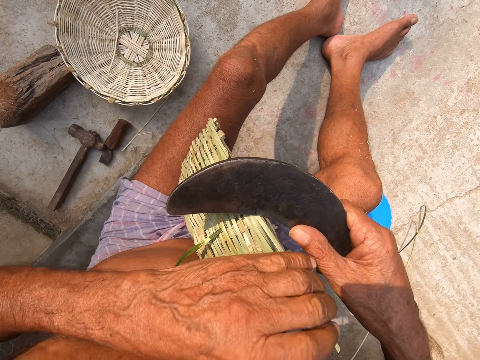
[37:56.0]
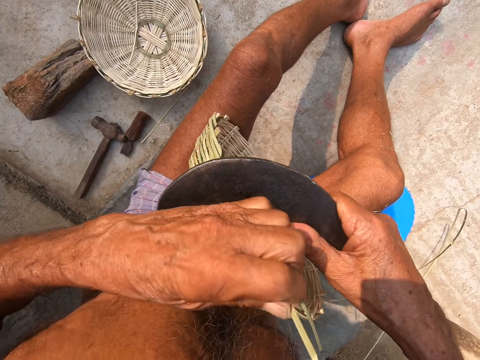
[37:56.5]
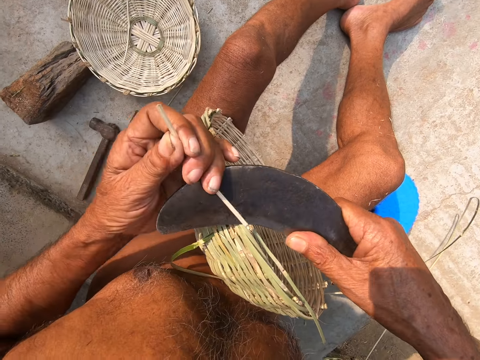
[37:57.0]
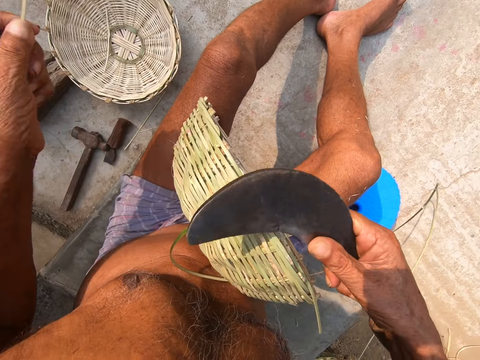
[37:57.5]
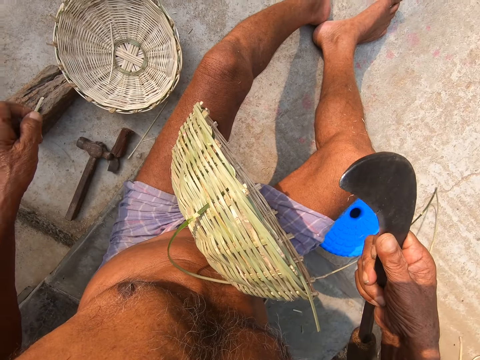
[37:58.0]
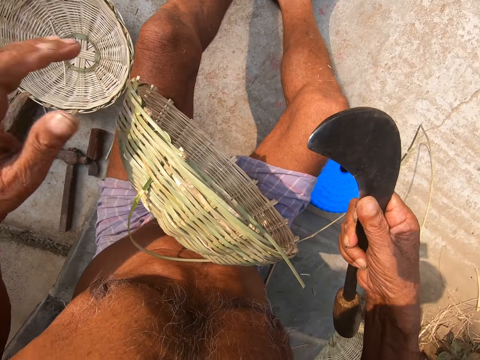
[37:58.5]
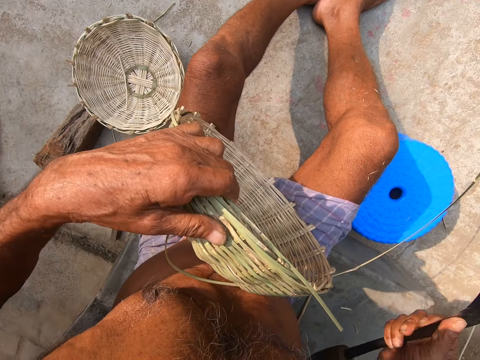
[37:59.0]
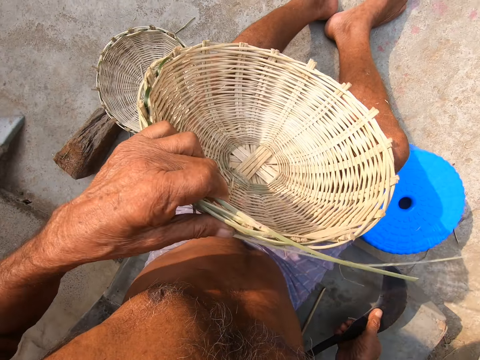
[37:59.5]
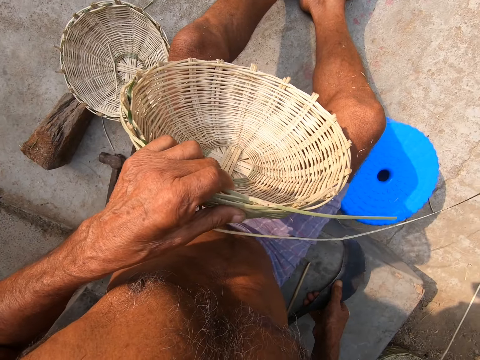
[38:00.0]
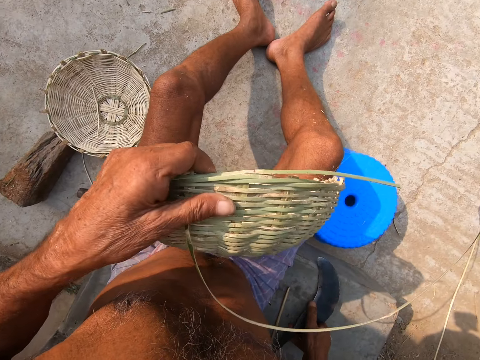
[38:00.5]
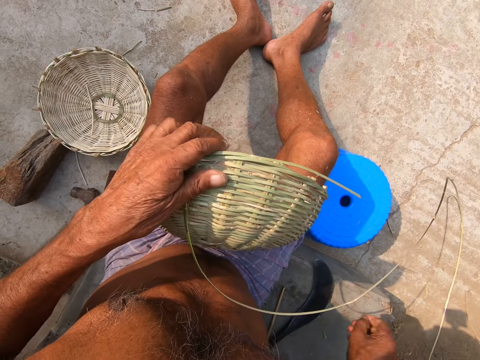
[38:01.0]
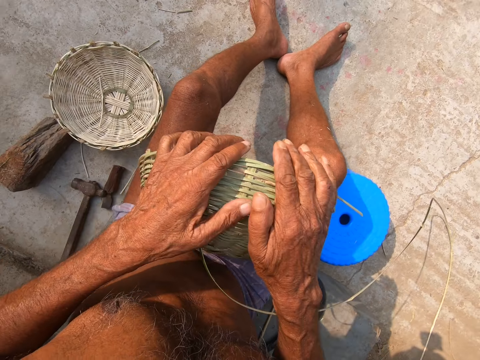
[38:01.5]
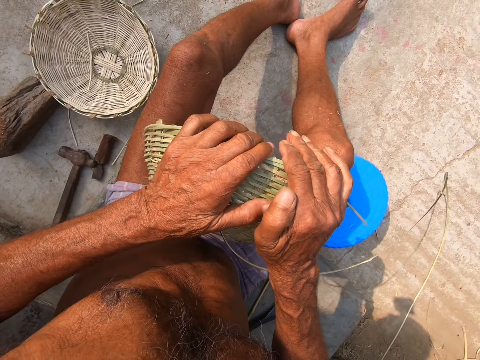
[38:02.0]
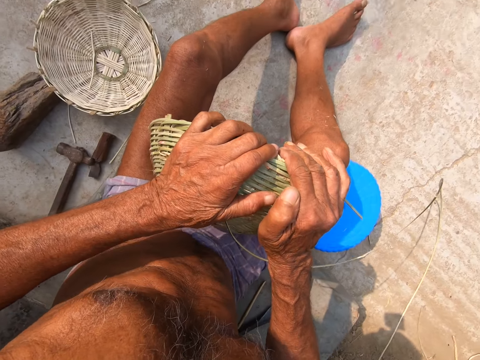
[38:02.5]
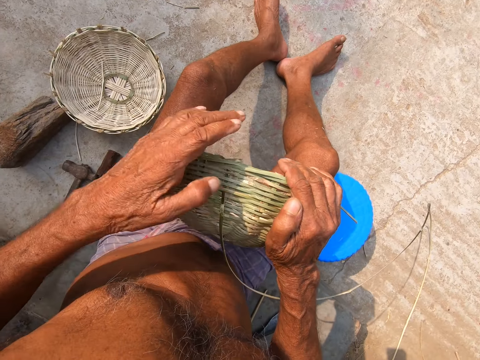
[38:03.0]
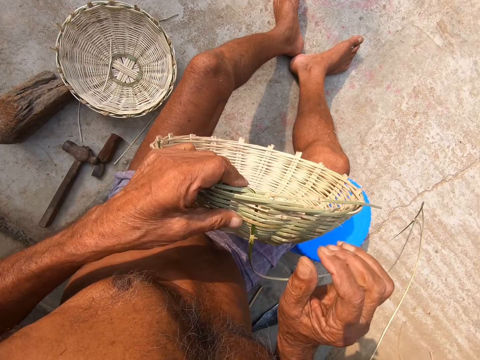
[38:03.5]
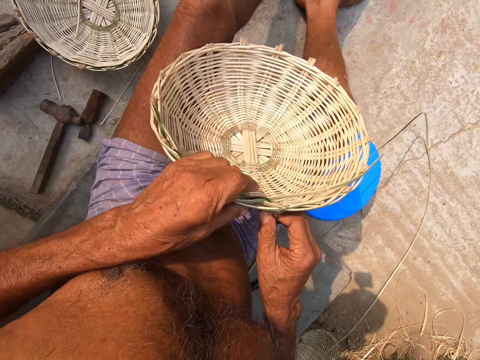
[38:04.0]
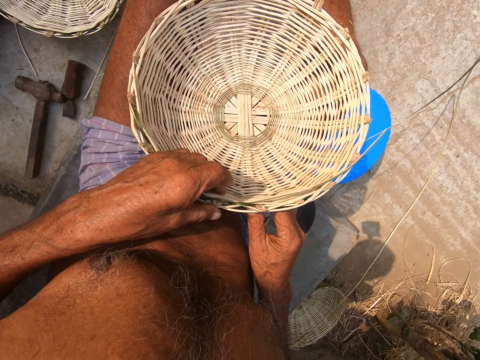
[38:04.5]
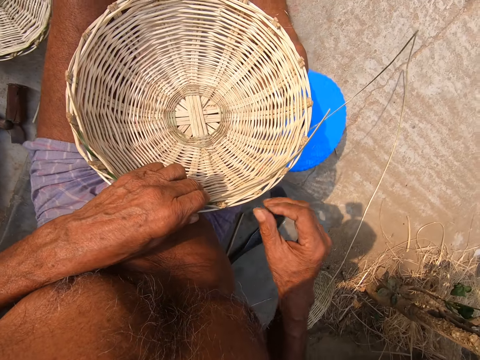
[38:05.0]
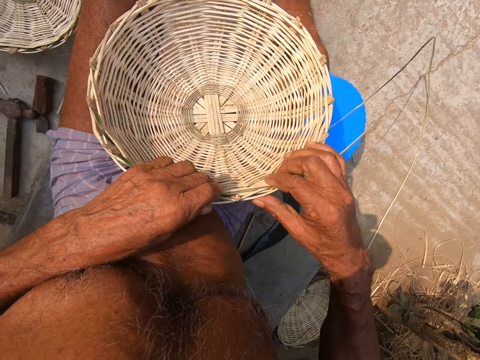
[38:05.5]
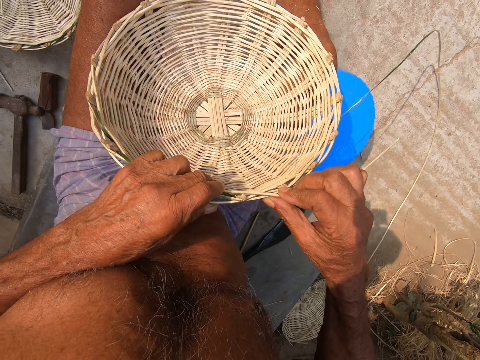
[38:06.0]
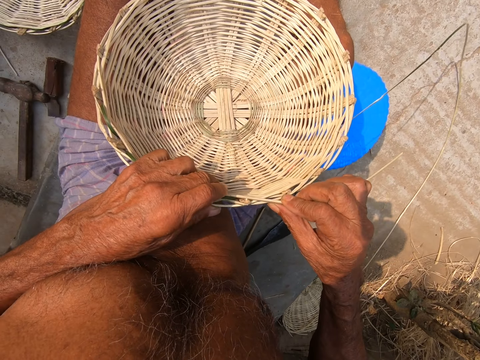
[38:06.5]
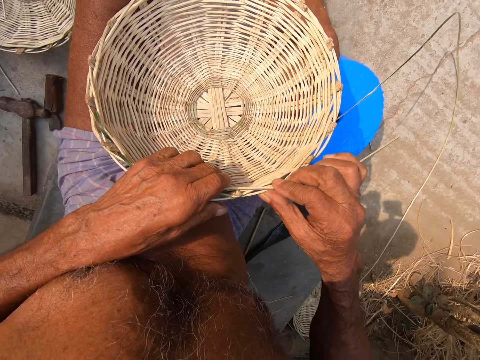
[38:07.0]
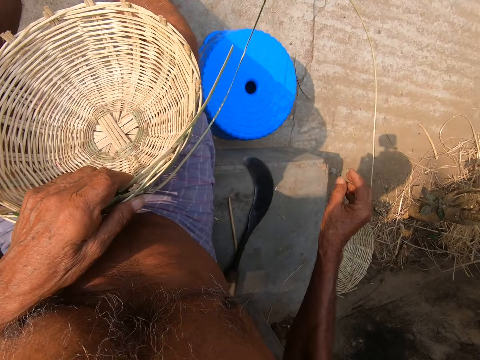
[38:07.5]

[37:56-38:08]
The camera wearer pulls the bamboo strip in the basket with his left hand. He drops the bamboo strip in his left hand on the floor. He picks up the basket from his legs with his left hand. He places the basket in his left hand on his leg. He presses the basket with his hands. He picks up the basket from his legs with his left hand. He places the basket in his left hand on his leg. He touches the basket with his right hand. He adjusts the bamboo strip in the basket with his right hand.

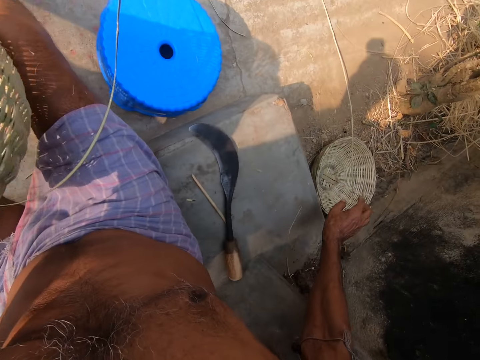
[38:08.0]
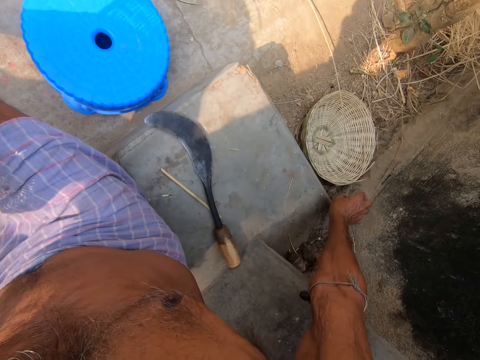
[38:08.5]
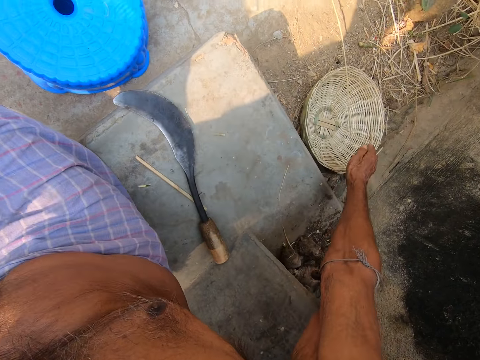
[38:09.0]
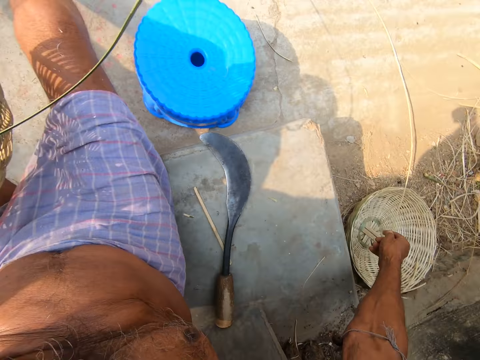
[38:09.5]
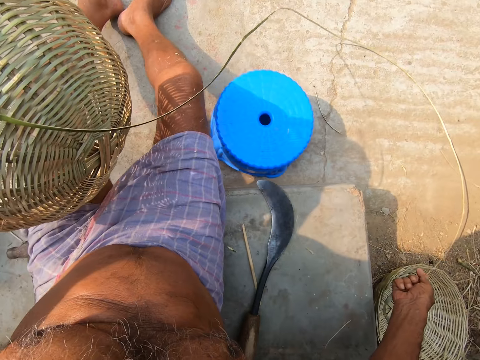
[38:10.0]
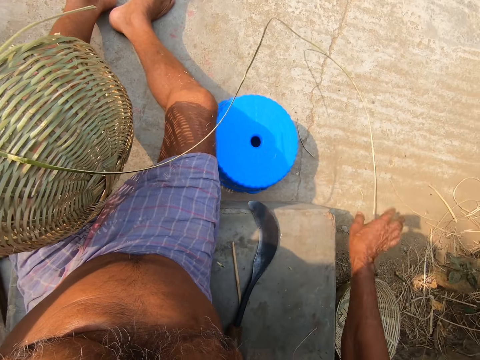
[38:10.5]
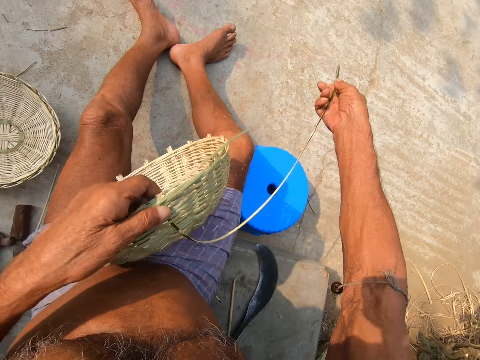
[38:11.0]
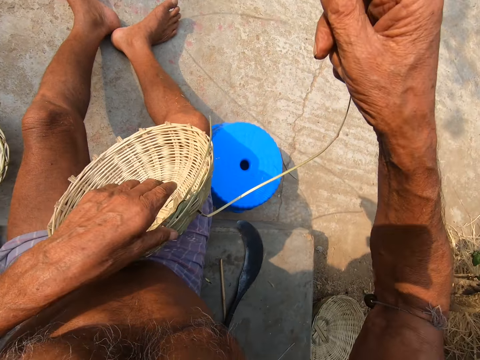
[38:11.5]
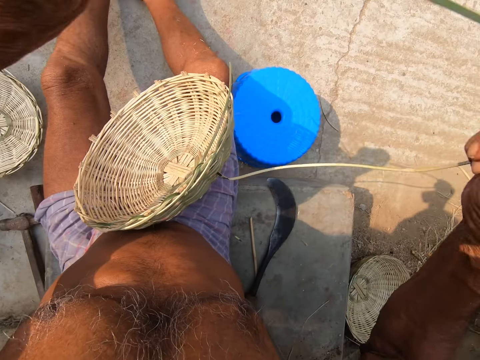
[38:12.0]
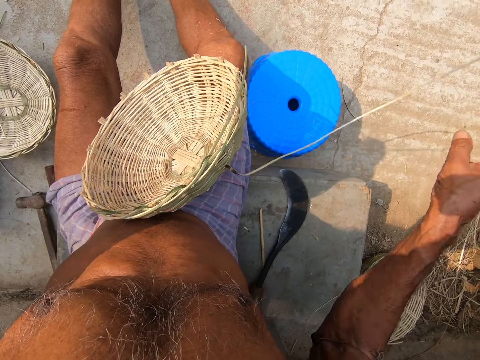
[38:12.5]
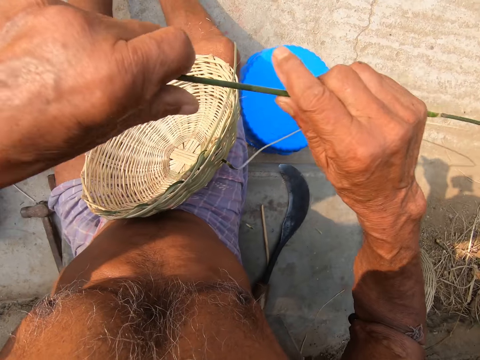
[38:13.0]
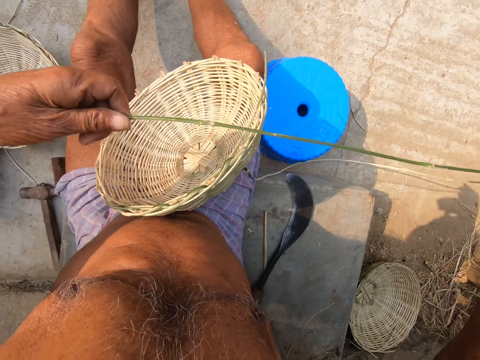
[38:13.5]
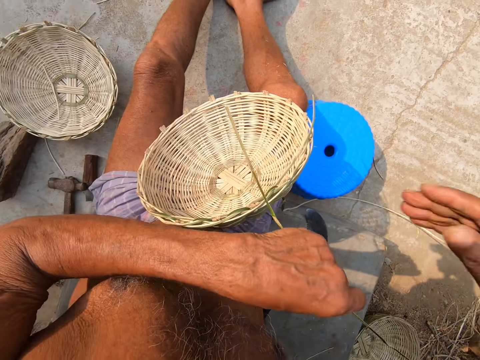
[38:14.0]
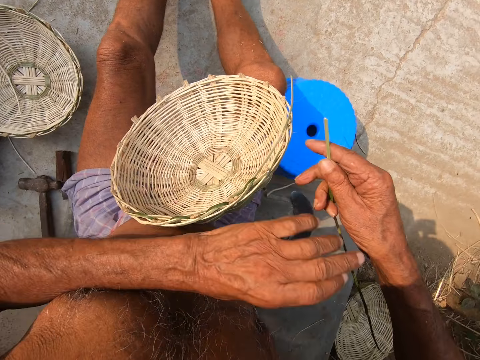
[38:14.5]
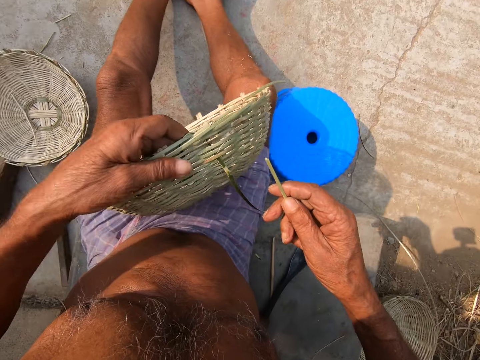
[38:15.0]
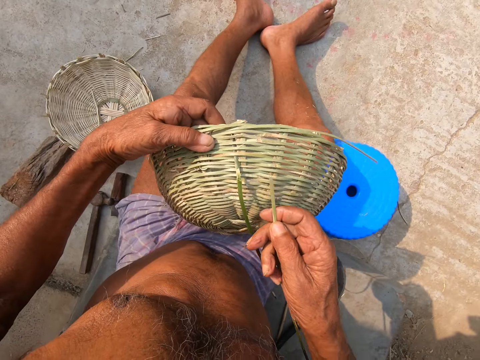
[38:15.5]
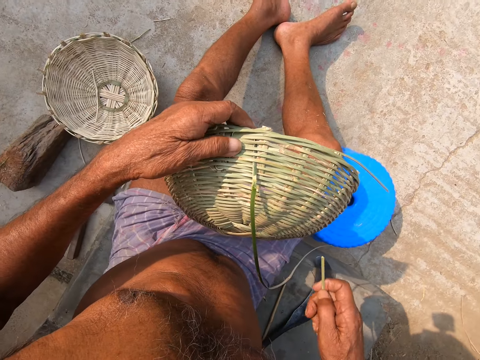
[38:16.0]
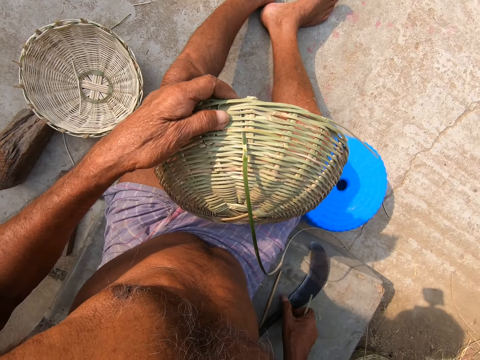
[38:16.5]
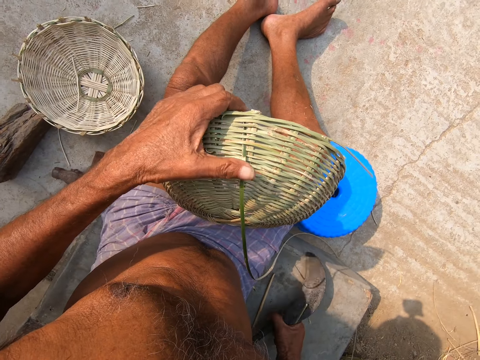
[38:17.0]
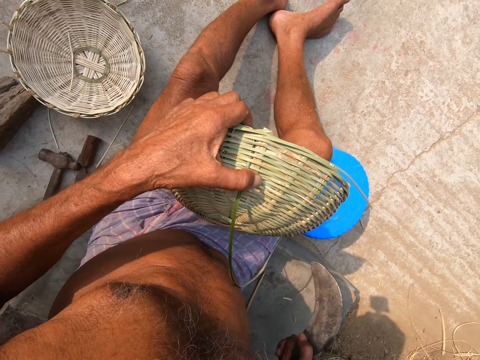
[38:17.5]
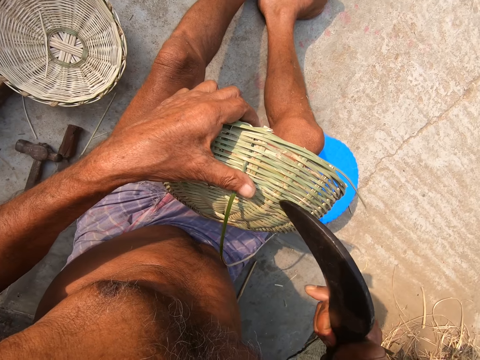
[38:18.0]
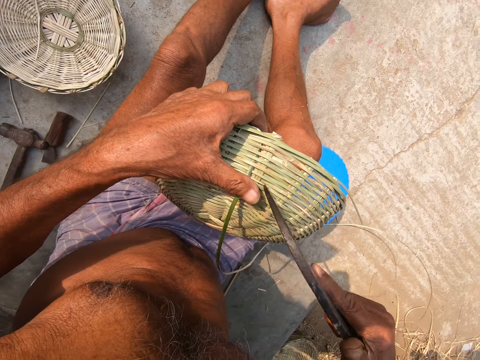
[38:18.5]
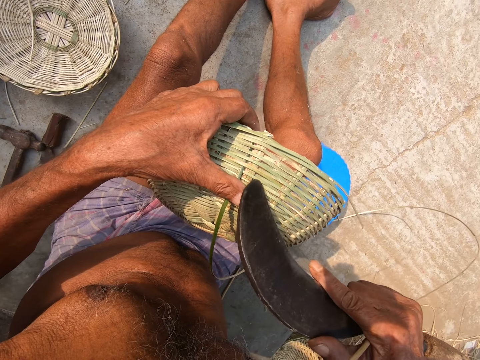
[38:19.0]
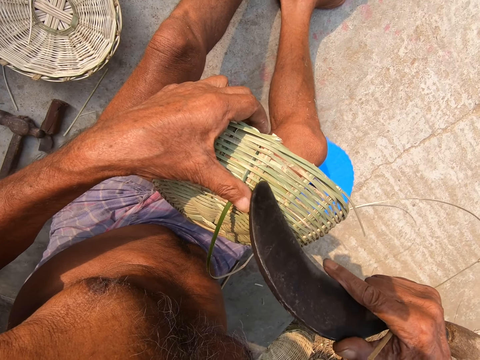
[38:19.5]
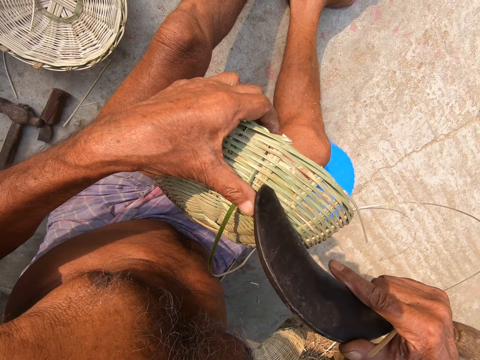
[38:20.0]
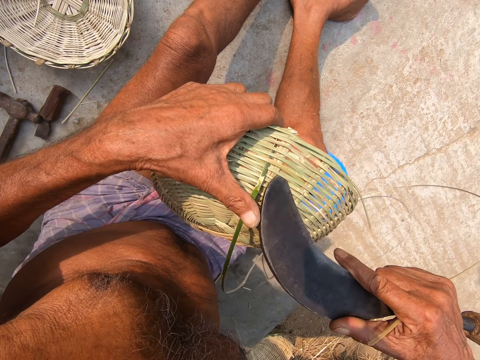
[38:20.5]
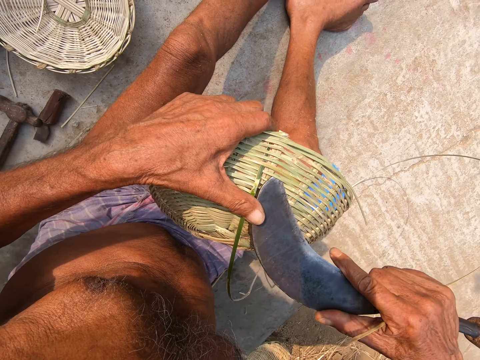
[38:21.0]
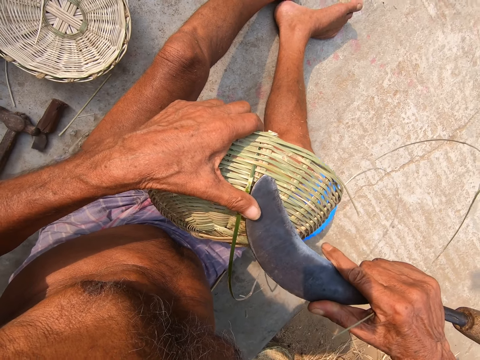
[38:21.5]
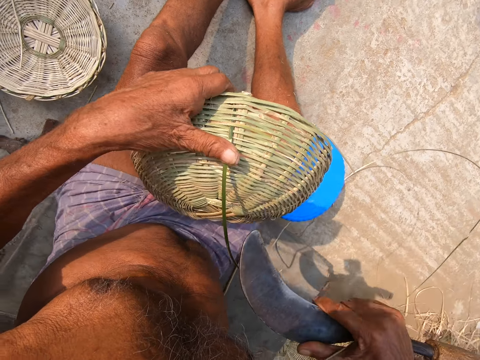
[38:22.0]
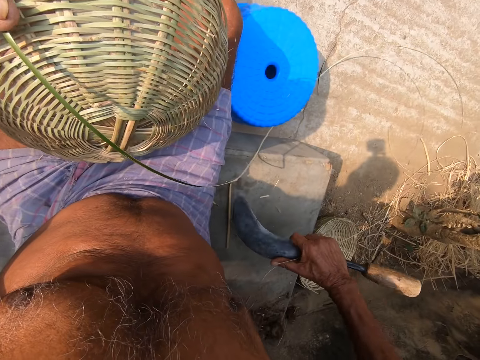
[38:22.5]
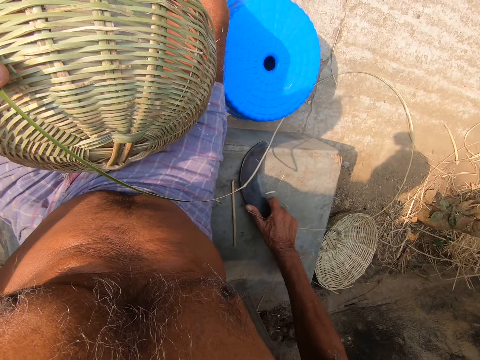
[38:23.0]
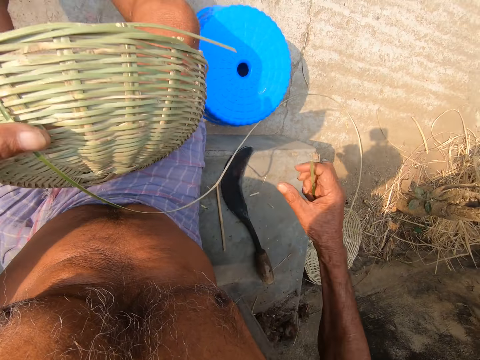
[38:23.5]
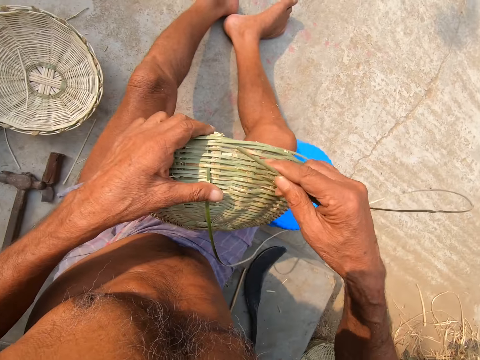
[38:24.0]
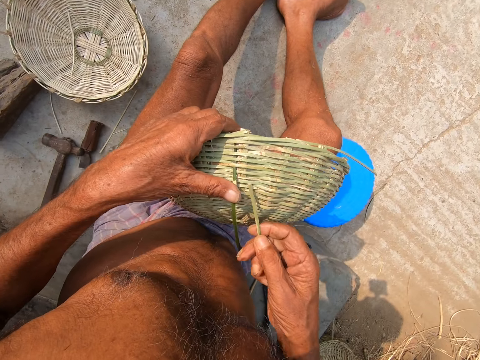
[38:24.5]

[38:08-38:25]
The camera wearer picks up the bamboo strip from the floor with his right hand. He pulls the bamboo strip with both hands. He picks up the basket from his legs with his left hand. He places the basket in his left hand on his legs. He picks up the sickle from the floor with his right hand. He adjusts the basket canes with the sickle in his right hand. He places the sickle in his right hand on the floor.
